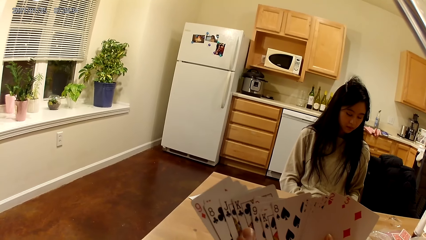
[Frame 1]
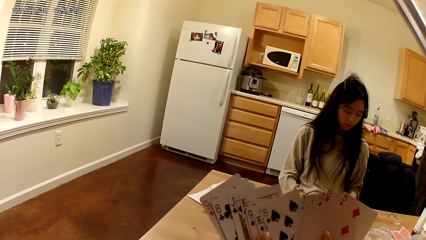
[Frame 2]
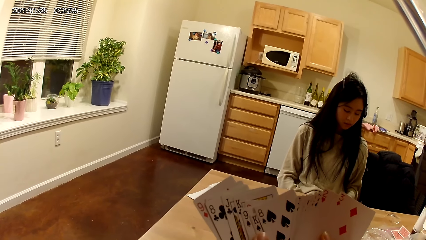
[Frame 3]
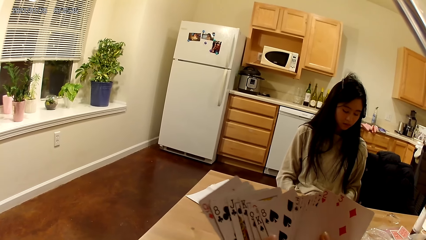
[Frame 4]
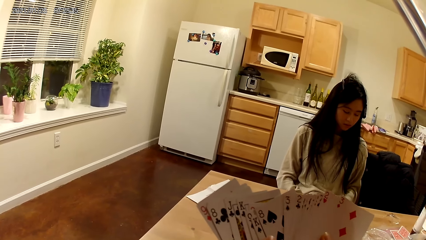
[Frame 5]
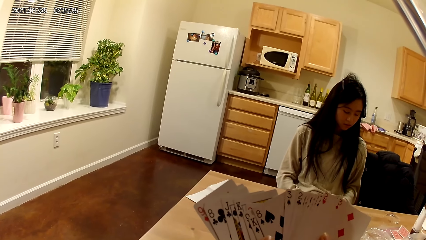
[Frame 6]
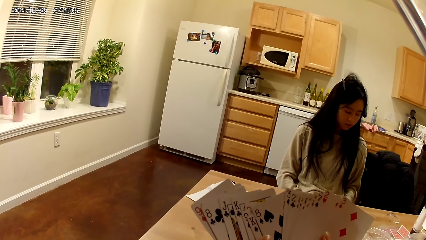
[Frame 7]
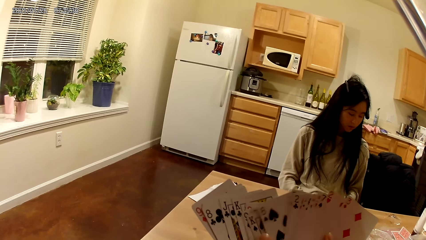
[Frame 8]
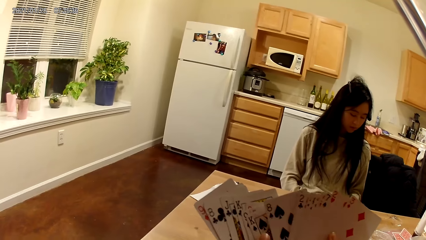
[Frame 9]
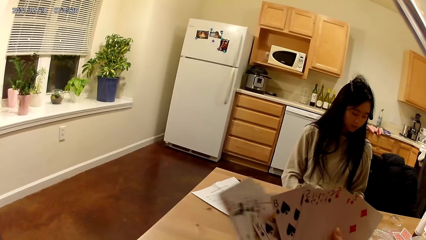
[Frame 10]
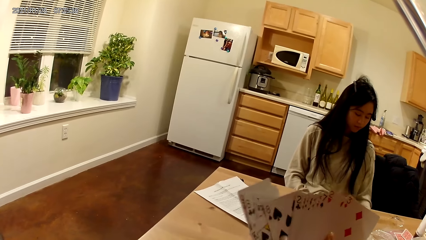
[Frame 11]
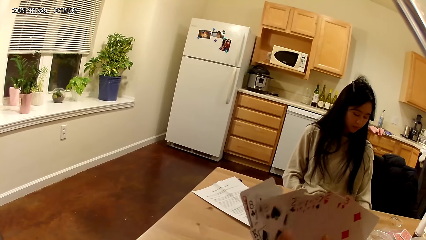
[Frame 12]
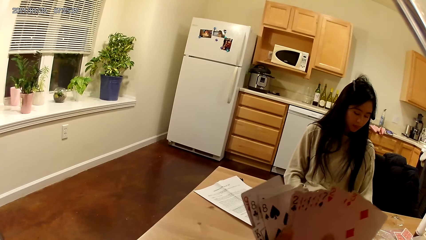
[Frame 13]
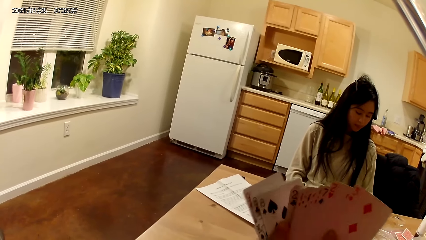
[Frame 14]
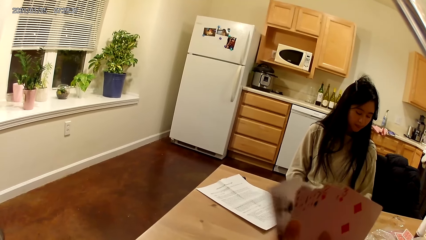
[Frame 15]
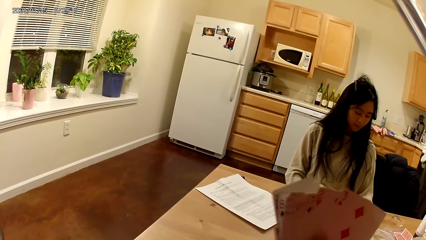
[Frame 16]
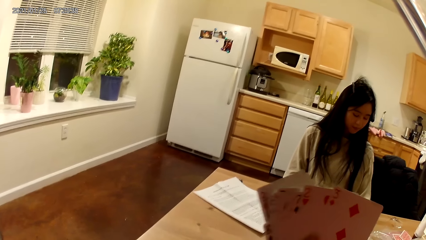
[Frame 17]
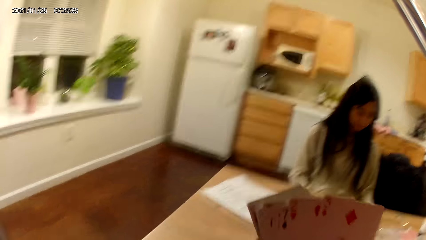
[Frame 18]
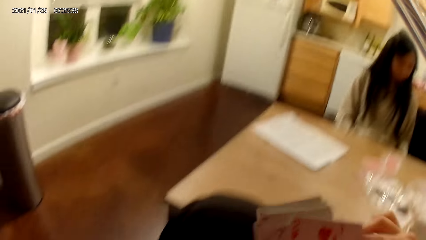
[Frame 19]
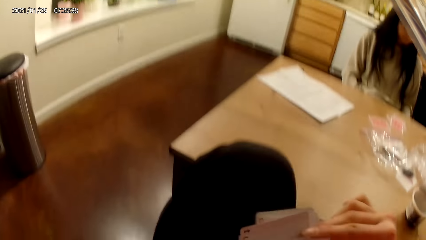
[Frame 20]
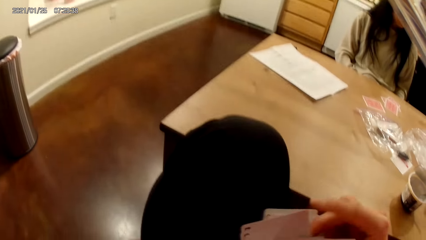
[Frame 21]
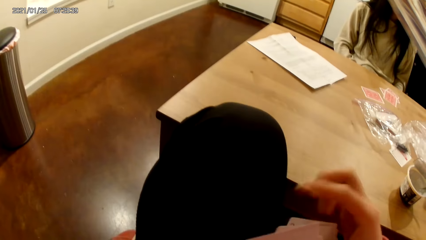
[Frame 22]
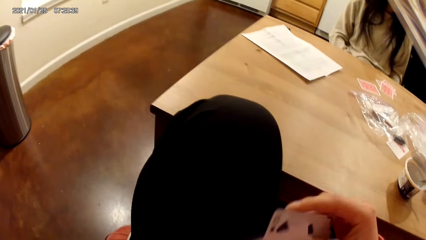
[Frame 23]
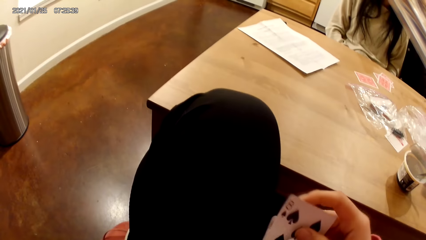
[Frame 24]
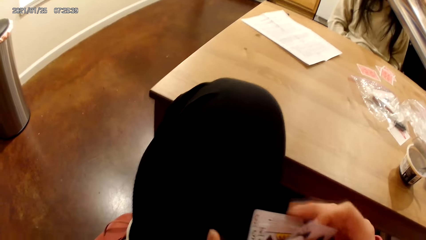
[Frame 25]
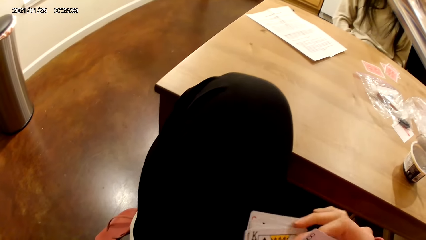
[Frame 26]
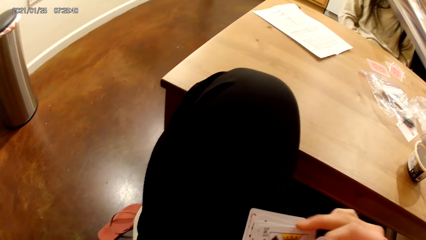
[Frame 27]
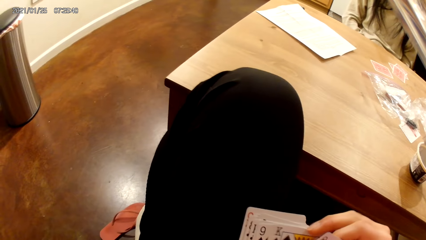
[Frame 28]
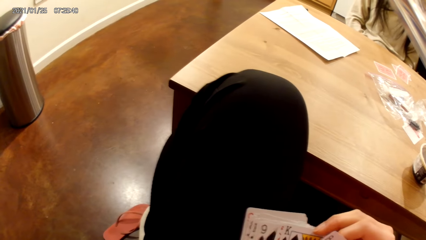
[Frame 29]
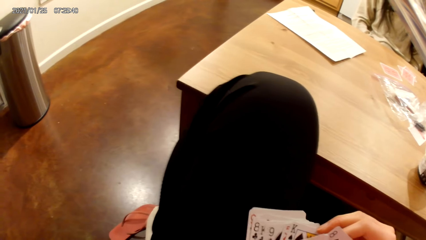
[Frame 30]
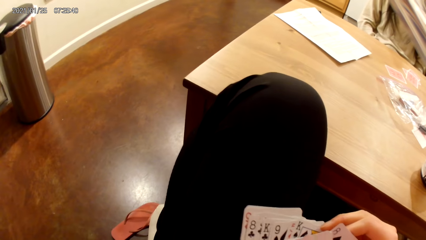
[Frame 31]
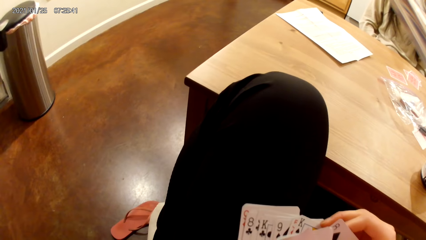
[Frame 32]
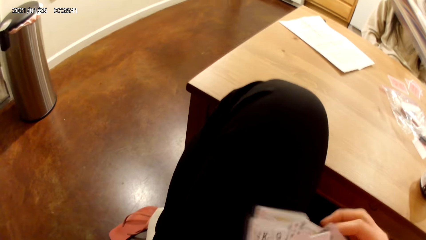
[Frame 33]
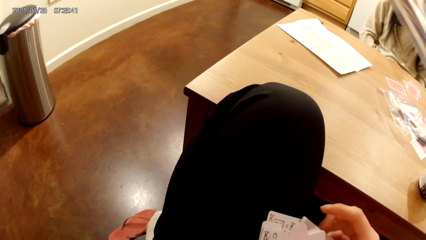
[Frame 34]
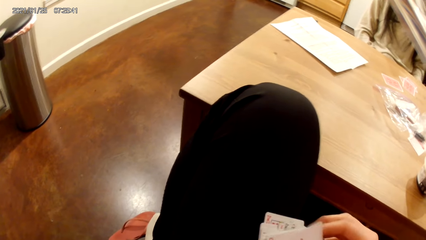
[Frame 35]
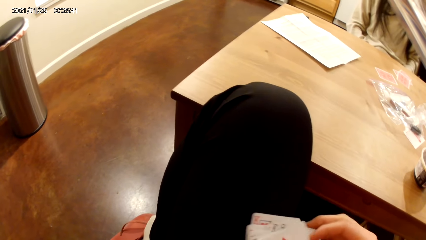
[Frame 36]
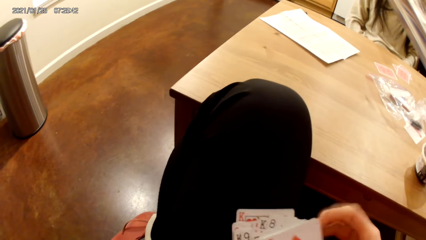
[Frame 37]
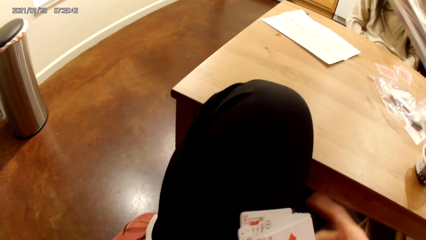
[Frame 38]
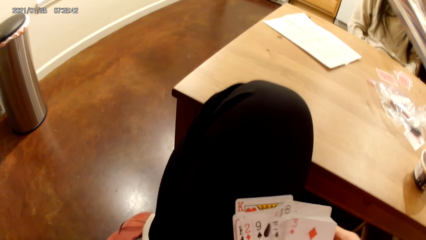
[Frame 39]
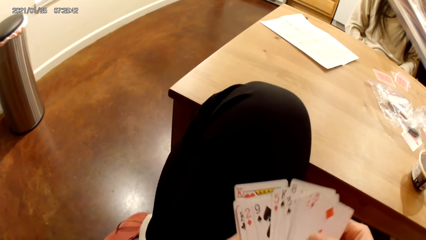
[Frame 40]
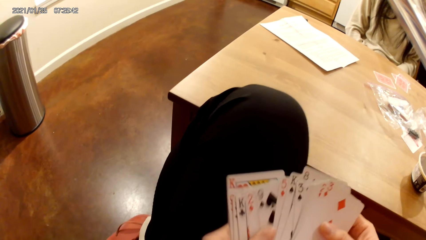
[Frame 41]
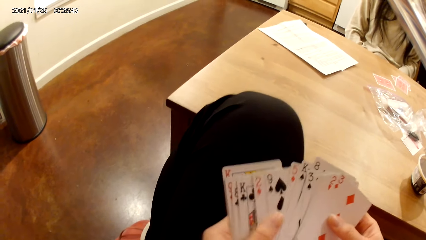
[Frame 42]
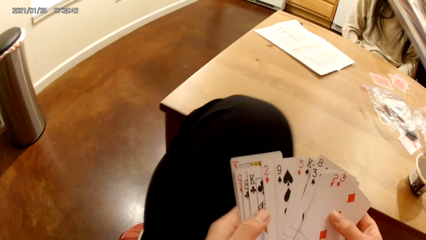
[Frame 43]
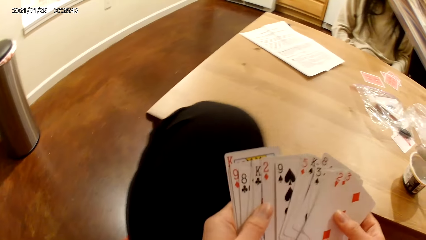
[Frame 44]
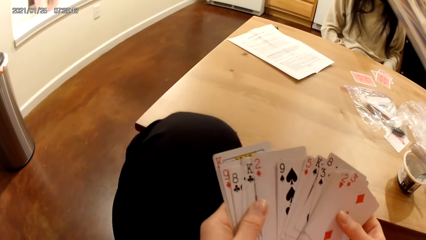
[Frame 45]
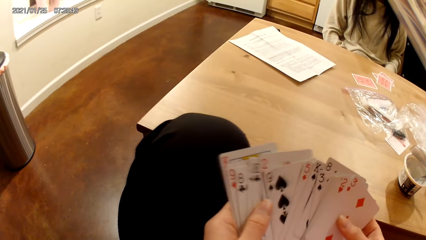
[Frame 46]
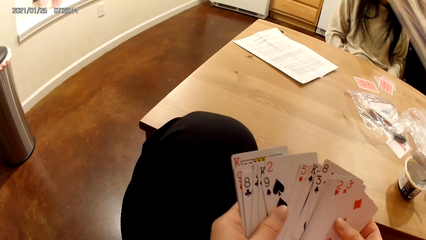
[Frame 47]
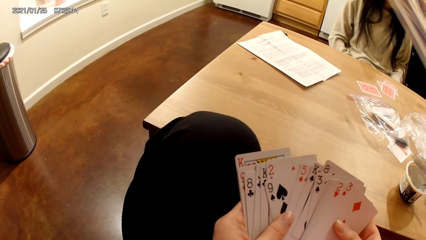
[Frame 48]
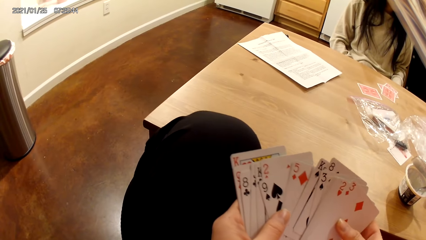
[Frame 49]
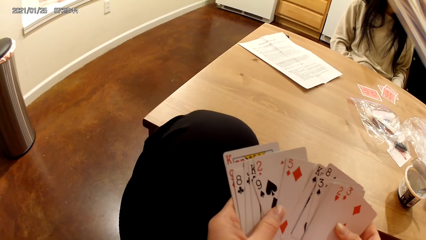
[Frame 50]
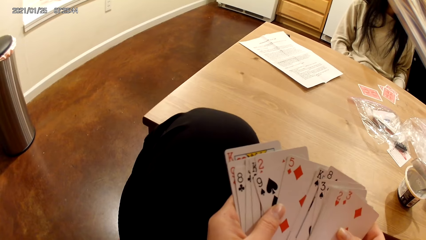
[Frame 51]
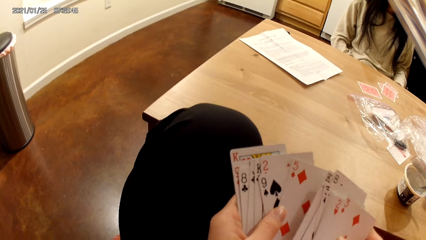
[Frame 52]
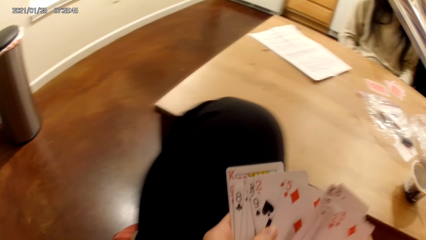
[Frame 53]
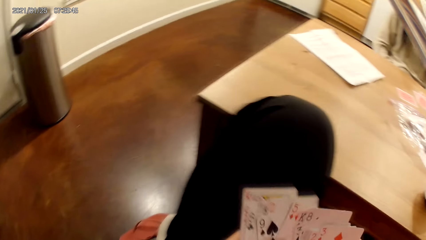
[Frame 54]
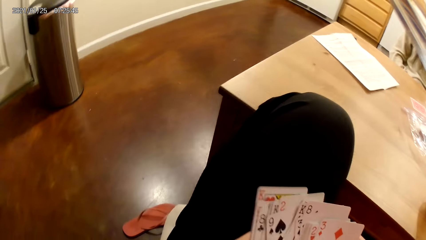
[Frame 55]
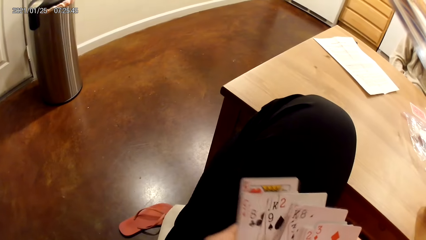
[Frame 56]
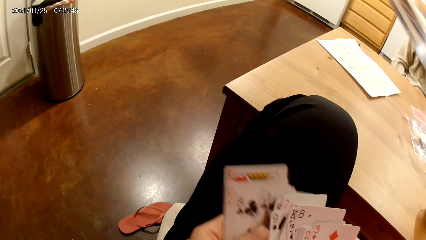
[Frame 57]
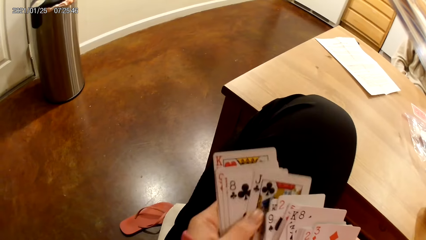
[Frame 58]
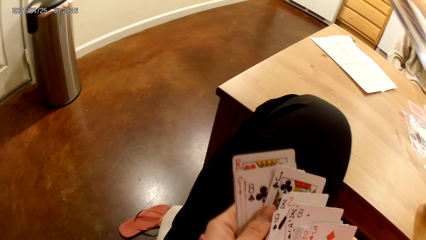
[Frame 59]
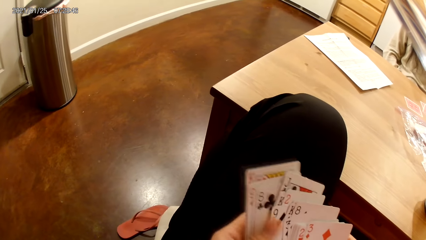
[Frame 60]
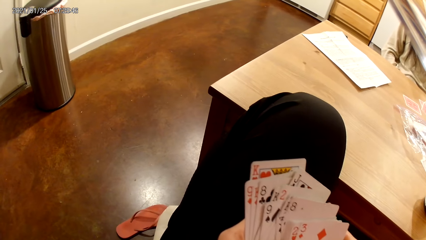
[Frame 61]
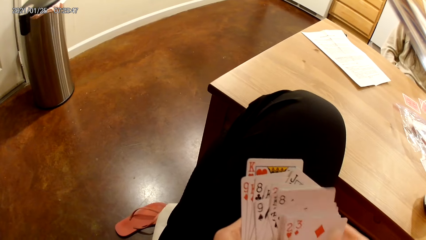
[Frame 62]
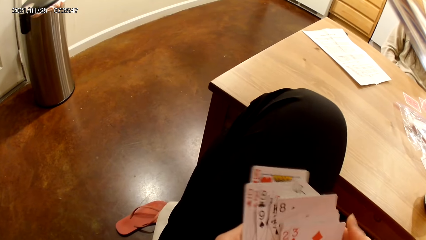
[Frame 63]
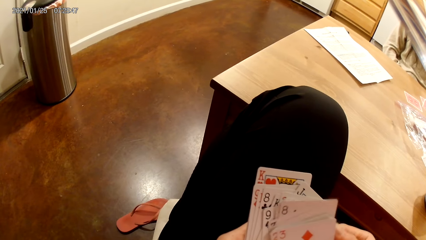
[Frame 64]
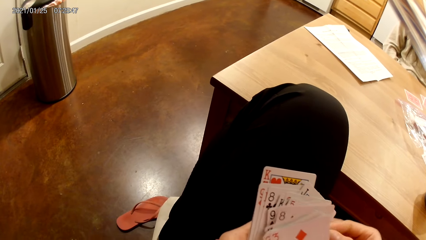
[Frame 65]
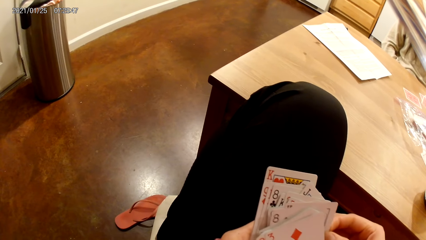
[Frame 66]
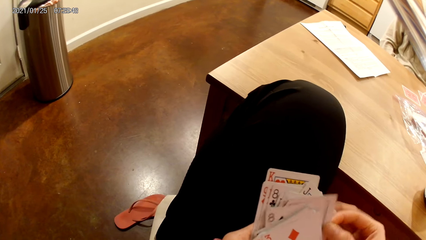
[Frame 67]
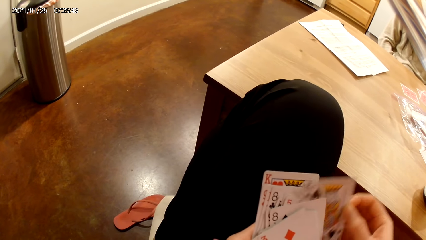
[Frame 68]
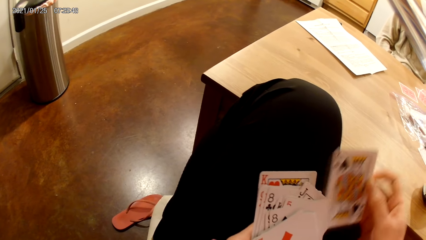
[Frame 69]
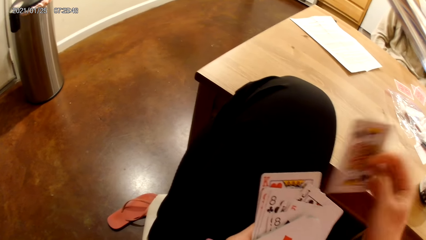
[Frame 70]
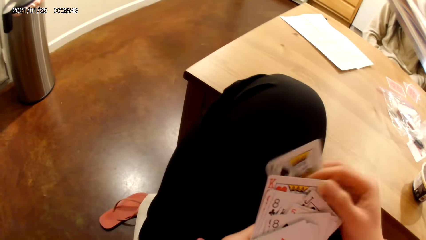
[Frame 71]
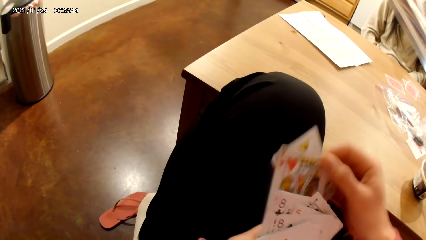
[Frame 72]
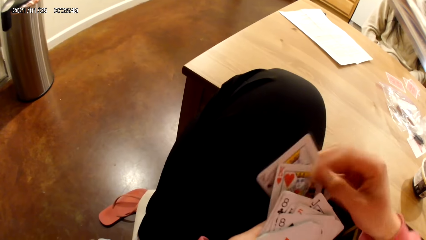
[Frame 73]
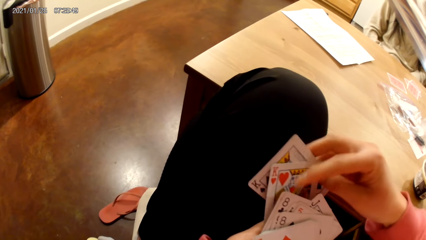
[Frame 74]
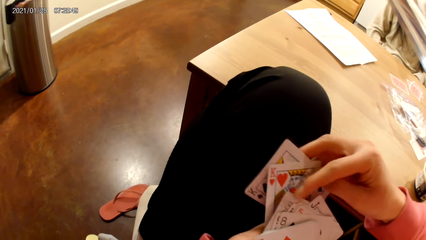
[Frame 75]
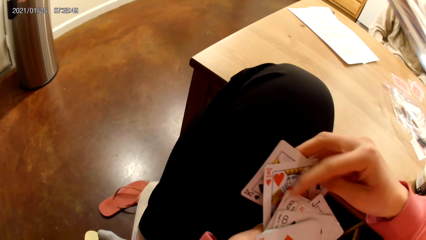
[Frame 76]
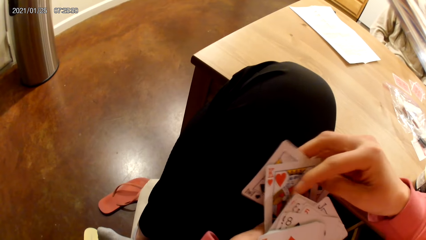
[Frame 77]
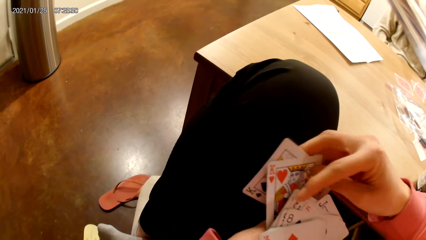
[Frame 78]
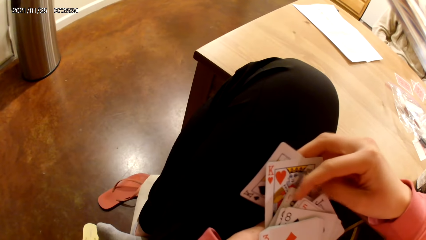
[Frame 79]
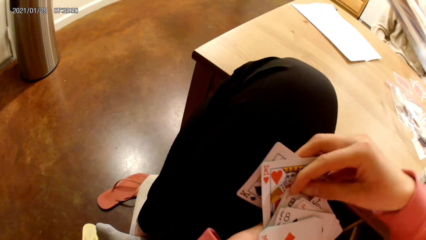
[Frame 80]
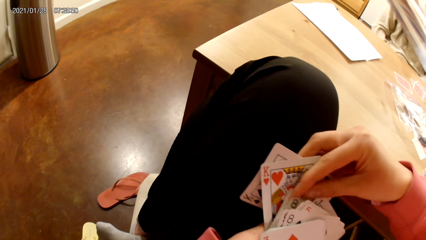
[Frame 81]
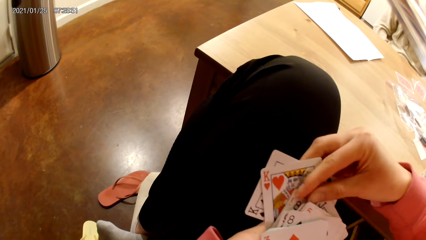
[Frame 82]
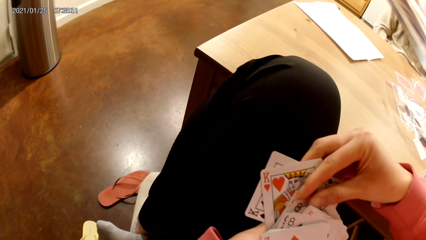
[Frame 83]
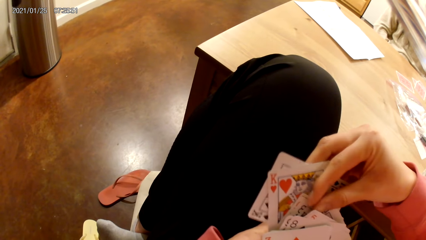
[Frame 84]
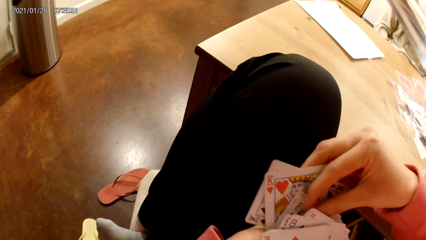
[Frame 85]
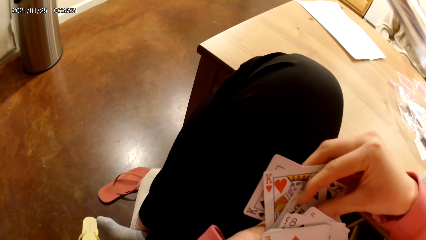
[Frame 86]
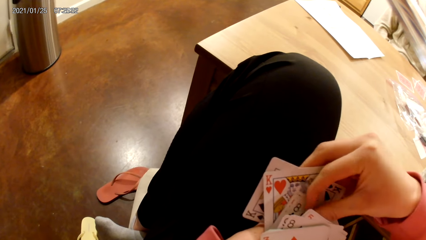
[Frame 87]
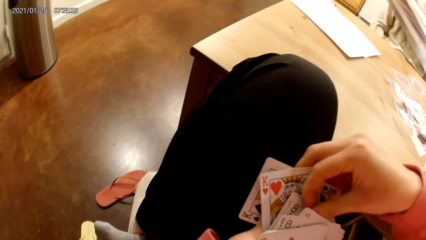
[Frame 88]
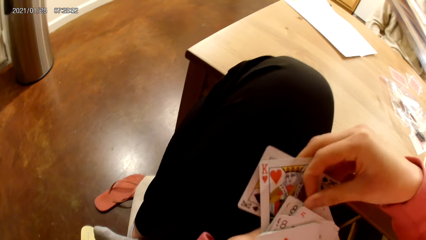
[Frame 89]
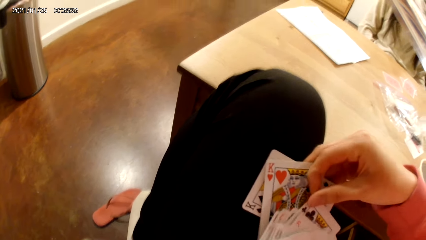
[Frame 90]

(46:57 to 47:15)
The camera wearer touches the cards. They spread the cards. They pick a card repeatedly.
